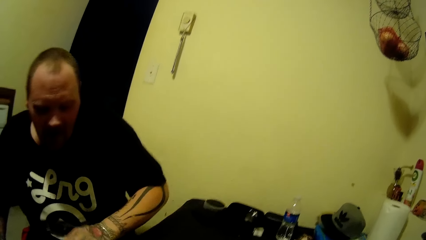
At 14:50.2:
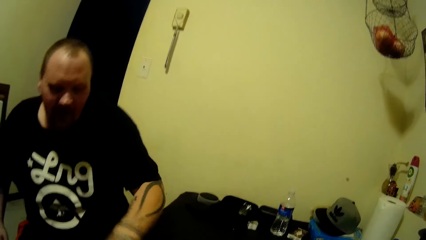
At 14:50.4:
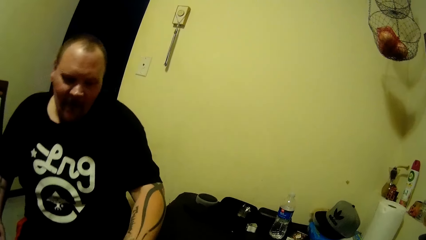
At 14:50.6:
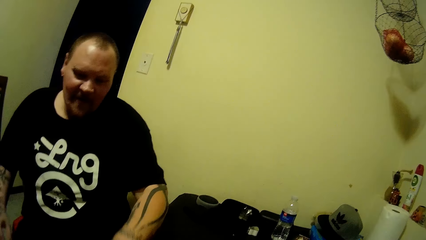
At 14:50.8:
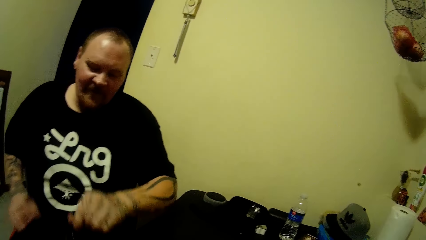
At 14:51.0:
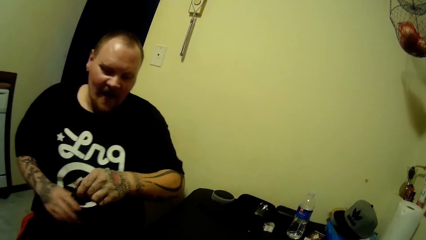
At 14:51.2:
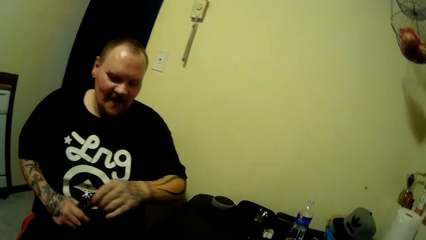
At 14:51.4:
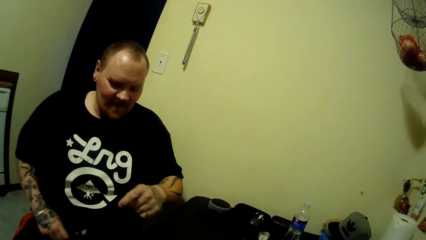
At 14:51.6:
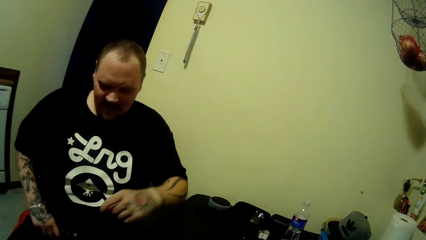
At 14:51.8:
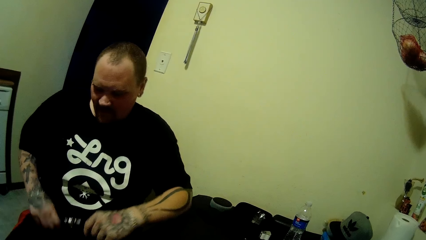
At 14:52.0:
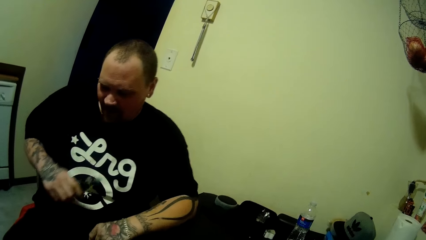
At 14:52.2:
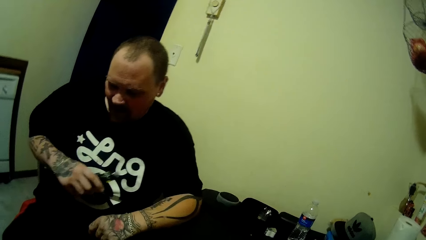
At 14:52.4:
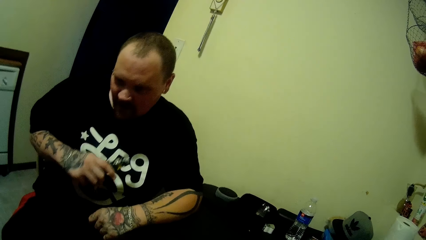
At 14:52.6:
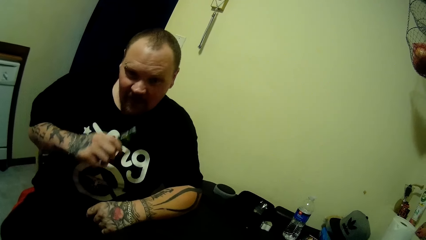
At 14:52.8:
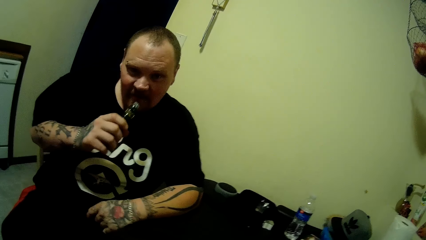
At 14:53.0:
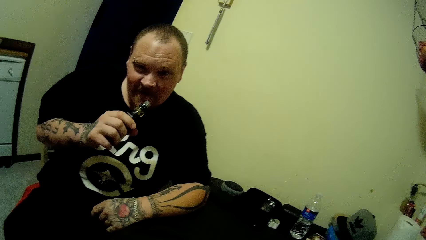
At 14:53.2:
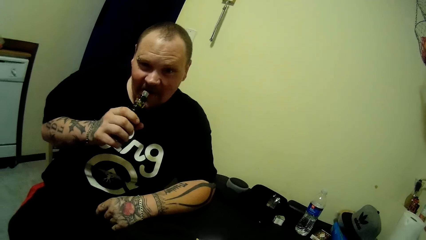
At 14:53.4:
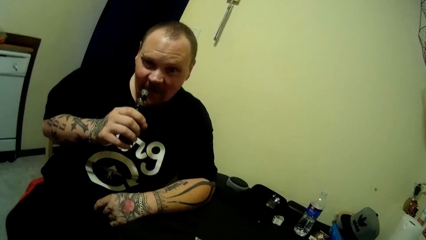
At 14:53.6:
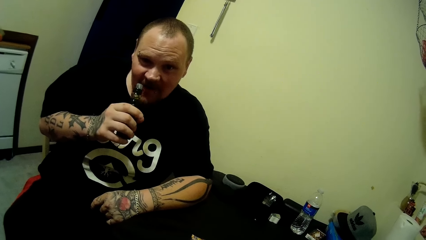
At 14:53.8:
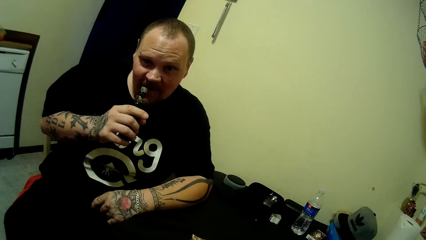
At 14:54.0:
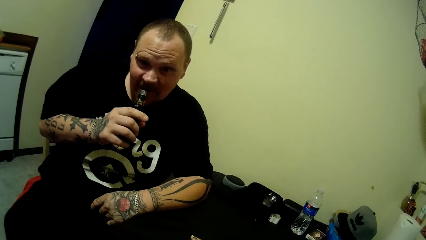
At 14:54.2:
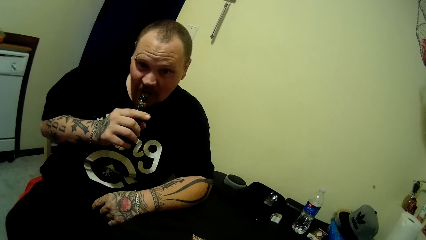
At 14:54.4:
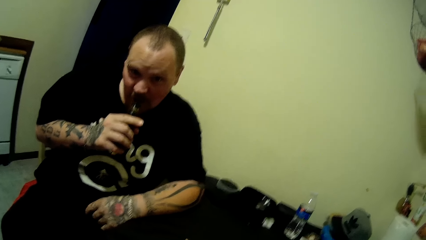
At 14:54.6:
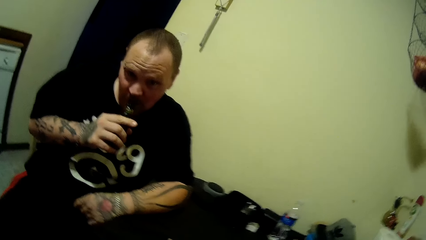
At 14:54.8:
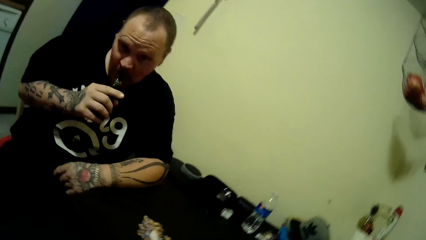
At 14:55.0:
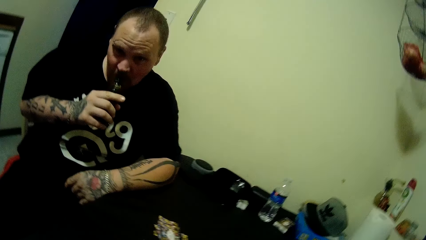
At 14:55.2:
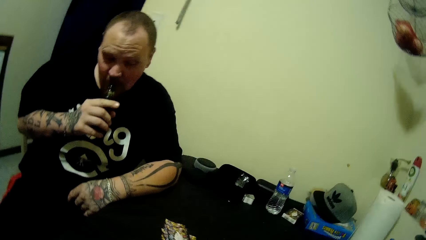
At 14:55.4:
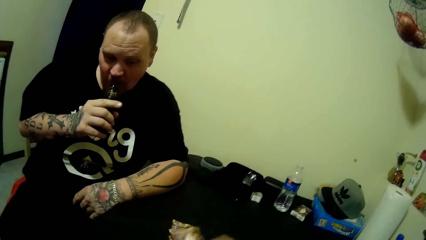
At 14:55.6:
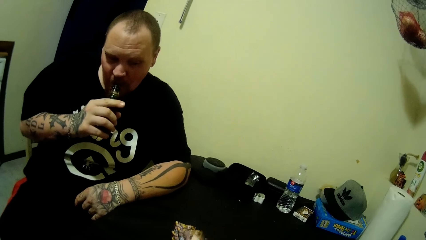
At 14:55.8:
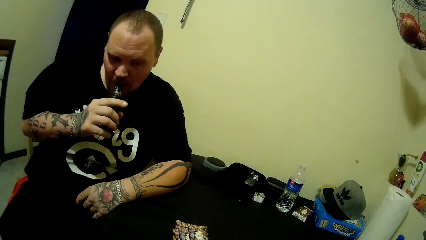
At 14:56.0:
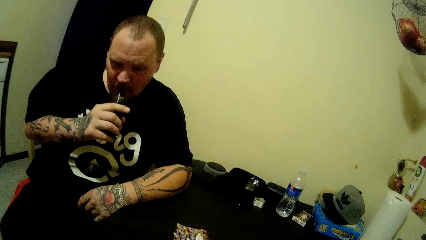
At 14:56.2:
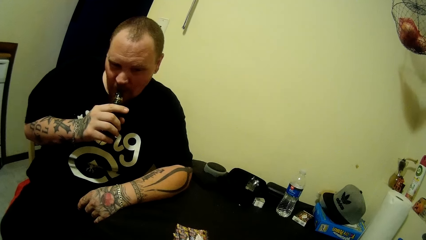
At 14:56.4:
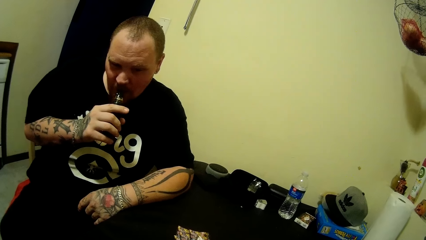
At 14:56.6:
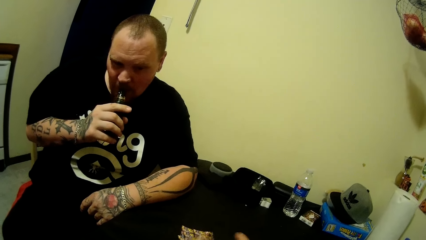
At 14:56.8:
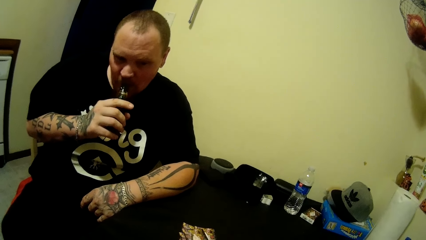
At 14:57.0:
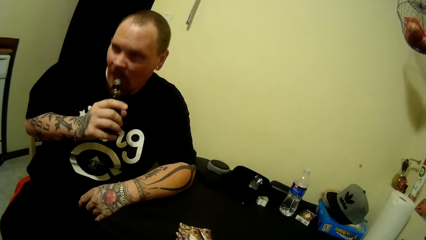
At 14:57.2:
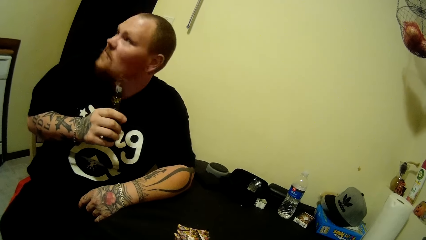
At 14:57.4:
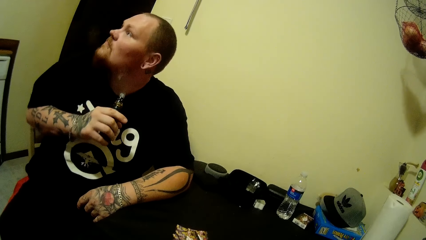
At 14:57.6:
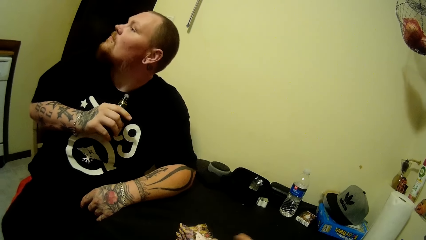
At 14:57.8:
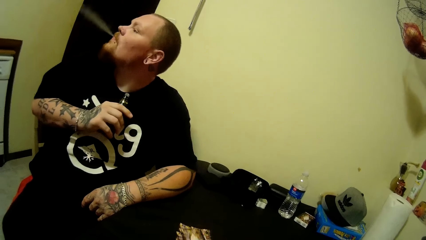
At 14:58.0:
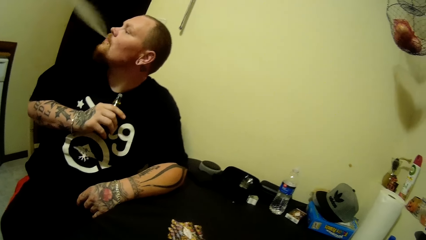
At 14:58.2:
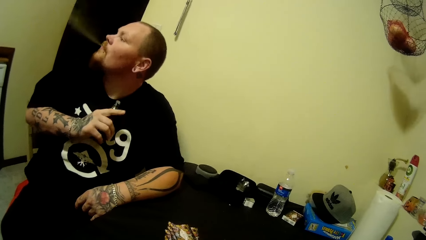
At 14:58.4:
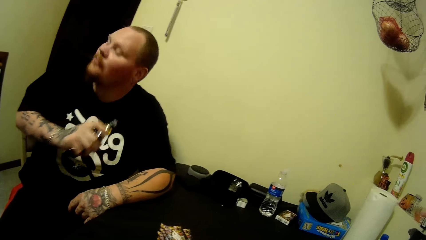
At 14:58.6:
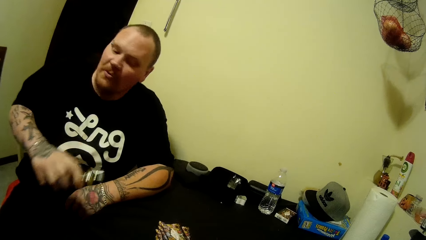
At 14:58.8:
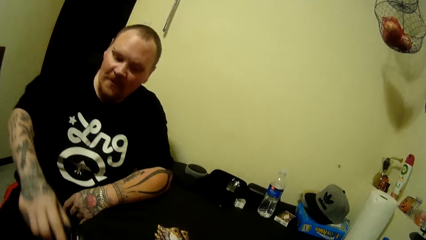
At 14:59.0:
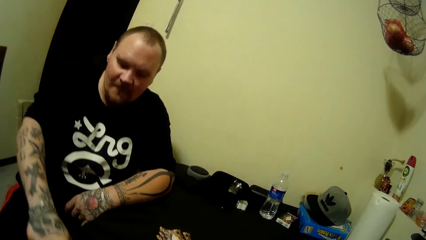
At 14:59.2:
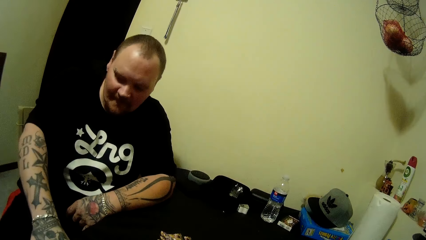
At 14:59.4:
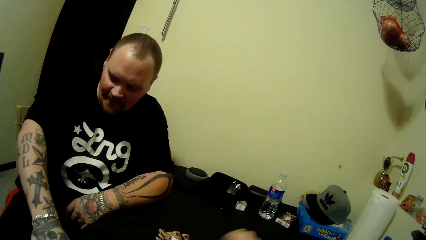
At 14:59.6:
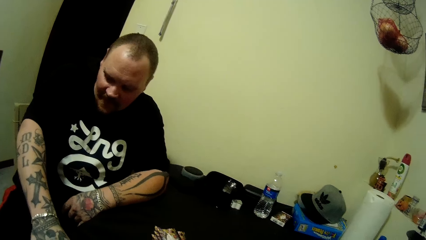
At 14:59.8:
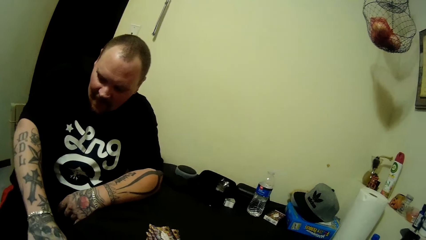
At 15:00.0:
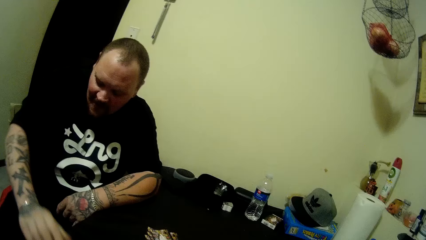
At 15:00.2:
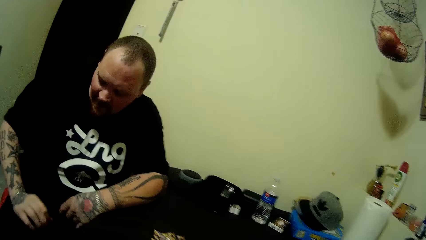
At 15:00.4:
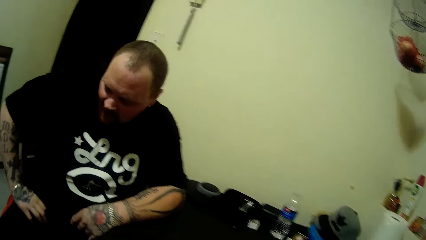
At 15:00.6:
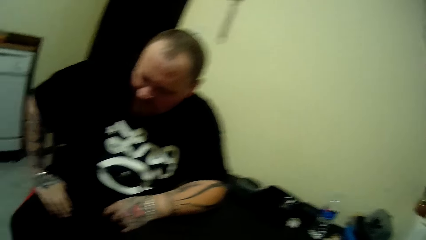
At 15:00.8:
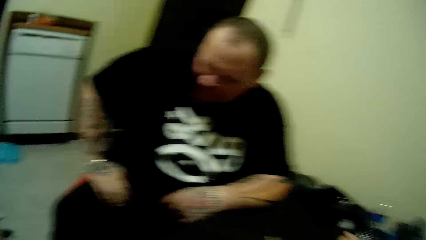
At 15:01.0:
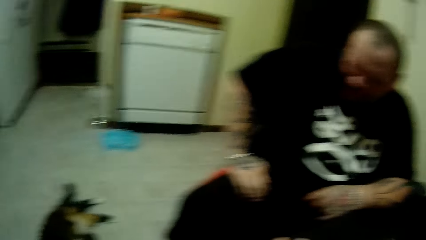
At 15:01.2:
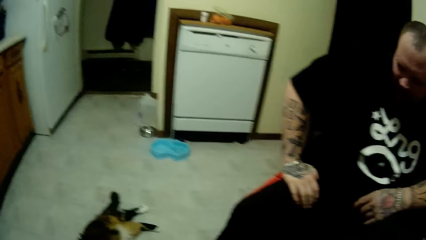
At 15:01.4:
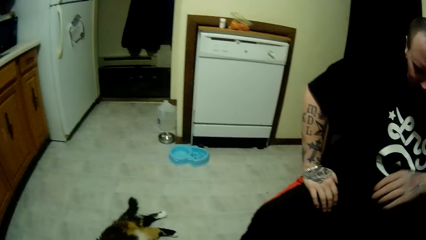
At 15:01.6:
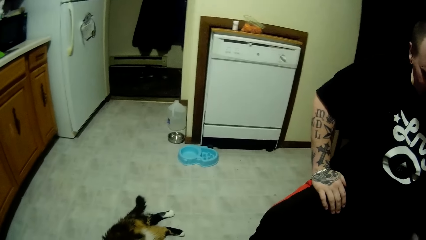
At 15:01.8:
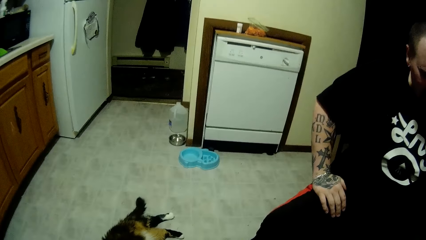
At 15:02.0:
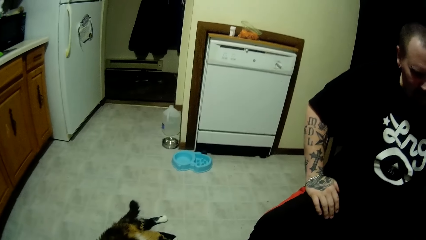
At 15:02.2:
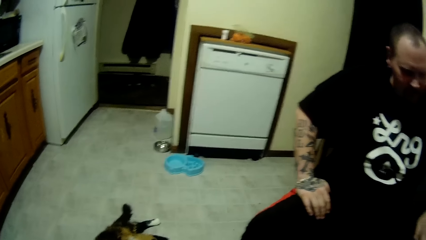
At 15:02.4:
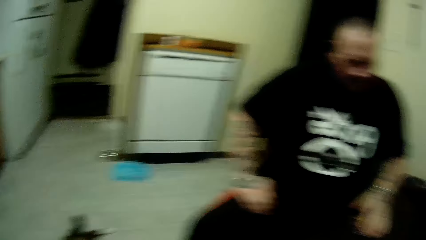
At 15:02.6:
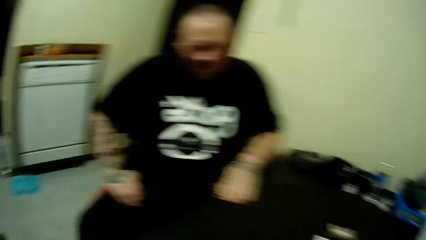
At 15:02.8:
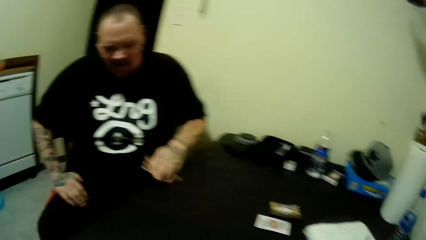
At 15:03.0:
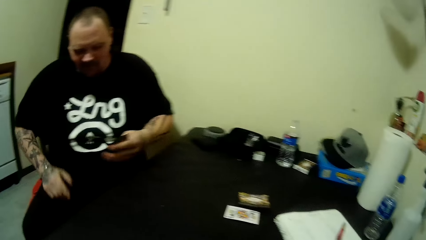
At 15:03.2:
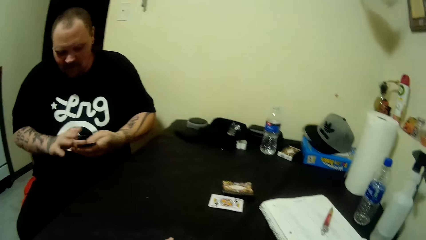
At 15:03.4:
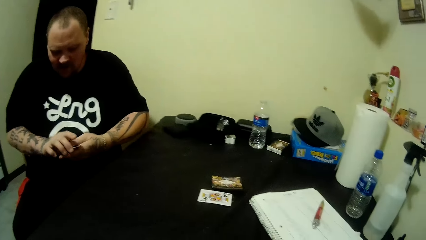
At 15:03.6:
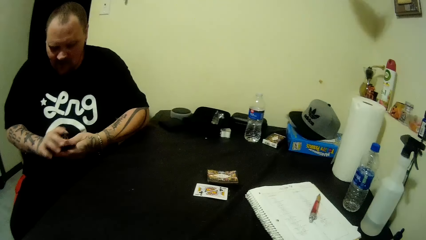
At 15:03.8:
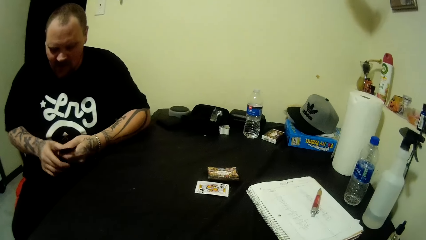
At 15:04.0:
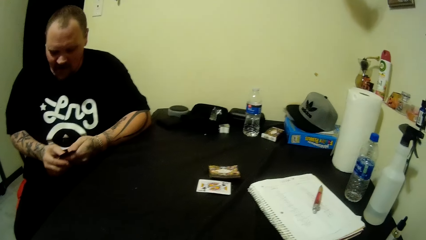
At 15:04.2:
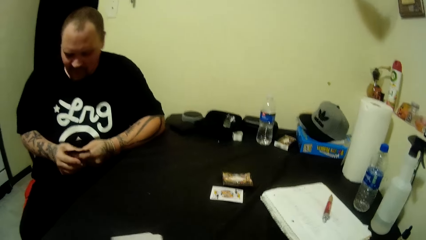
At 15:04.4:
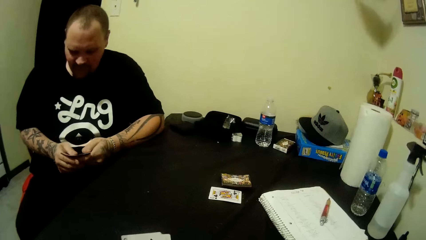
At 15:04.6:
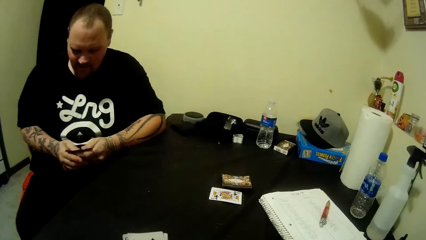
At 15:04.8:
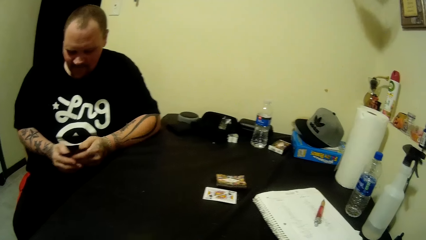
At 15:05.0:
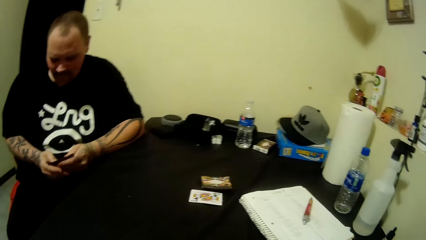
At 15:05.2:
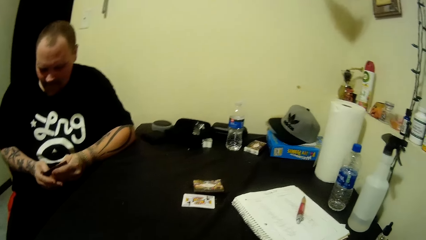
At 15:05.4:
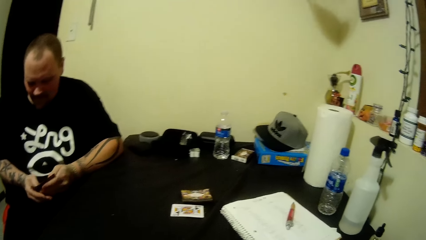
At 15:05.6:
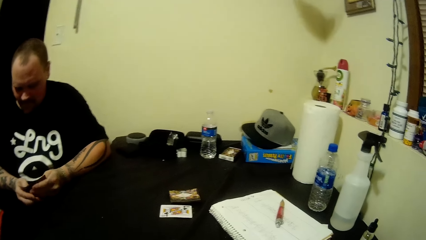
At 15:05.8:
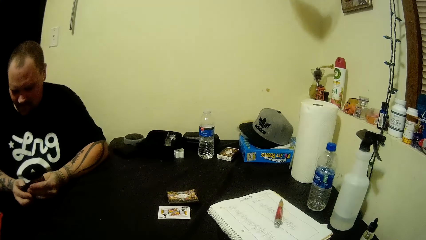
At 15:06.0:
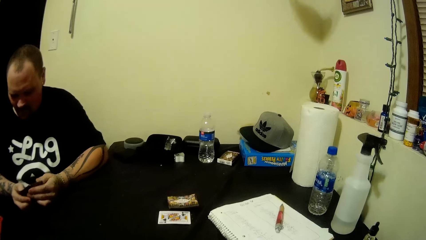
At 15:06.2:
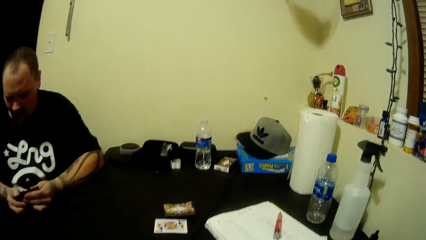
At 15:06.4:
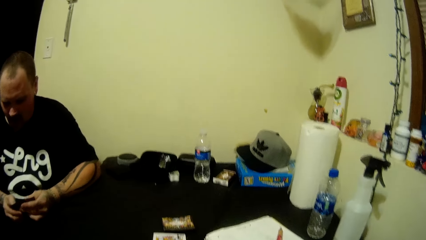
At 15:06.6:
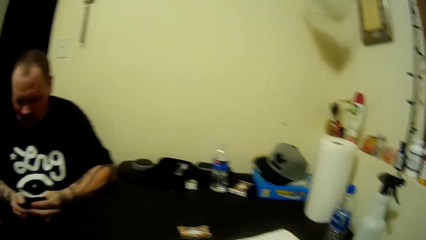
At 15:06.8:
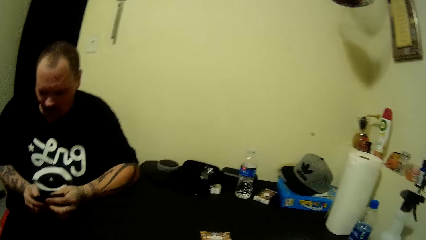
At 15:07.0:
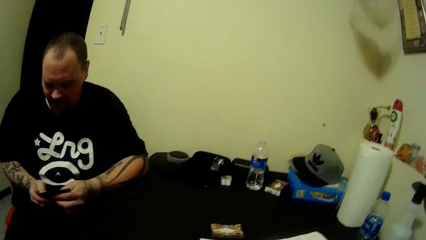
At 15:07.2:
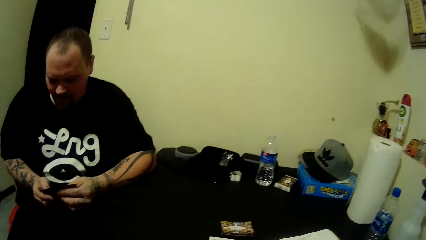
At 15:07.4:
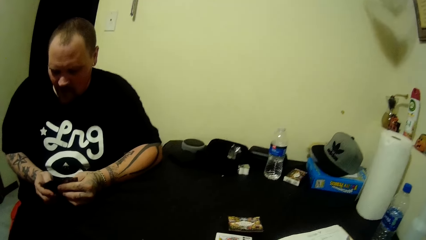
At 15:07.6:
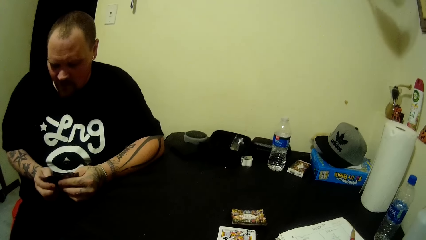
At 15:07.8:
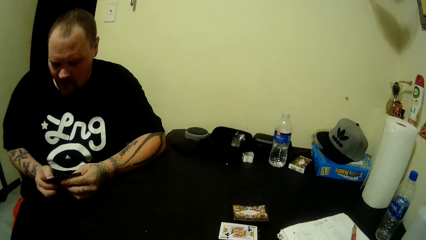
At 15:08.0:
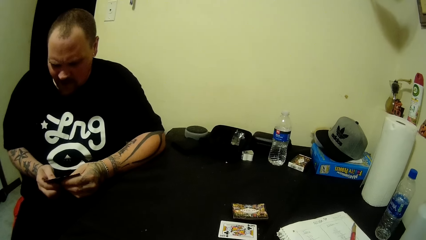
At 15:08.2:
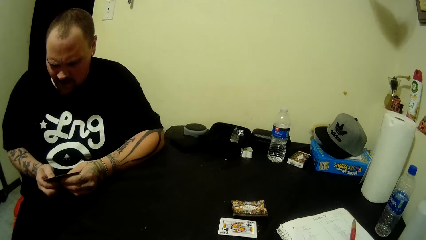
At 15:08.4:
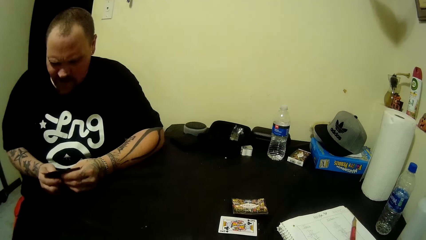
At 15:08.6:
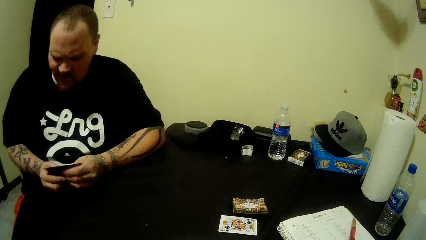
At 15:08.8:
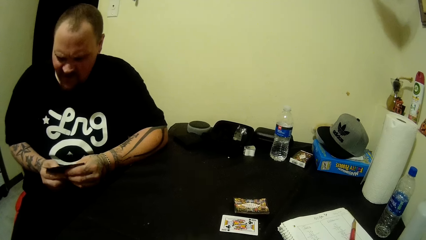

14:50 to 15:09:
A man picks up a tobacco from the table with his left hand. The camera wearer looks at the man. The man passes the tobacco from his left hand to his right hand, smokes the tobacco, and drops the tobacco on the table with his right hand. The camera wearer looks at a cat. The man picks up cards on the table with his left hand, looks at the cards, and adjusts the cards with his hands.
